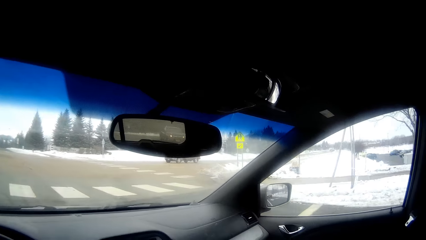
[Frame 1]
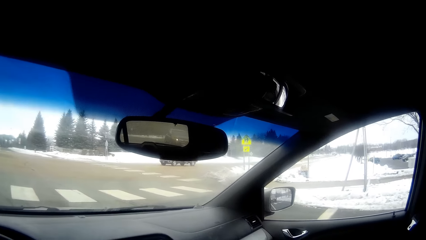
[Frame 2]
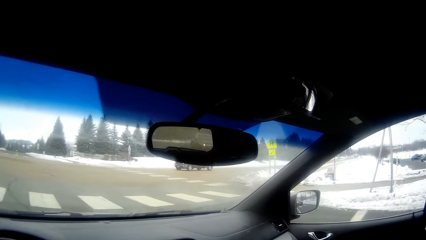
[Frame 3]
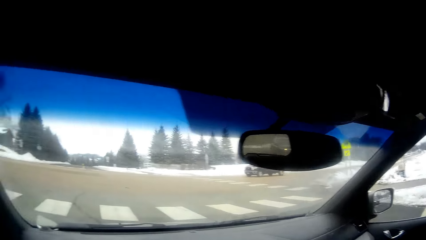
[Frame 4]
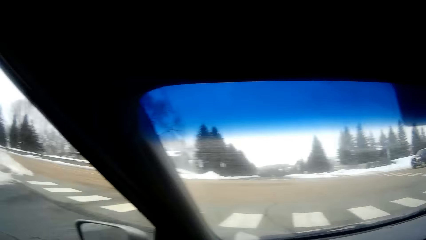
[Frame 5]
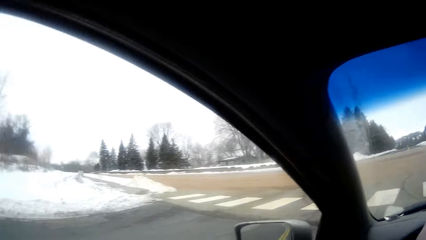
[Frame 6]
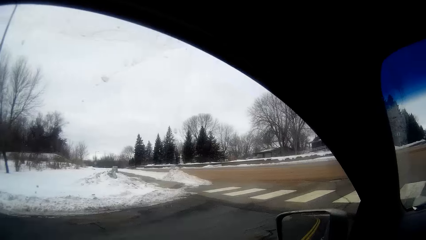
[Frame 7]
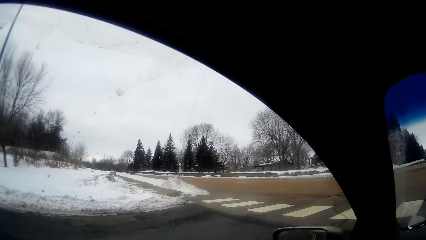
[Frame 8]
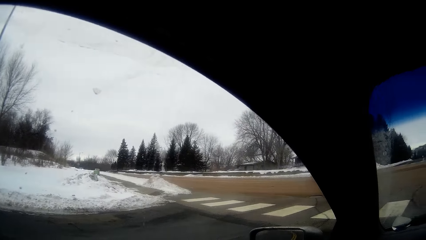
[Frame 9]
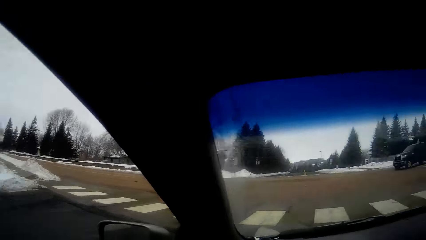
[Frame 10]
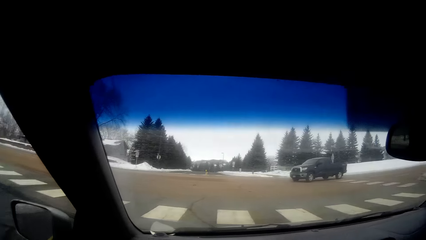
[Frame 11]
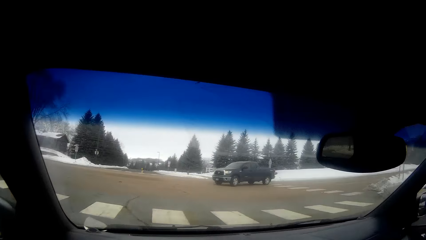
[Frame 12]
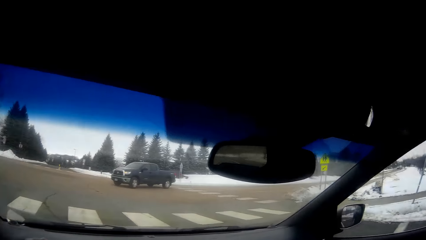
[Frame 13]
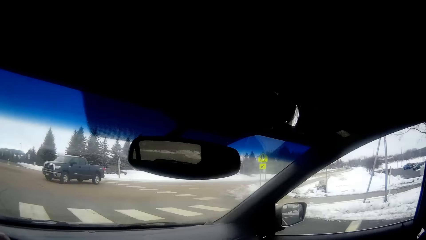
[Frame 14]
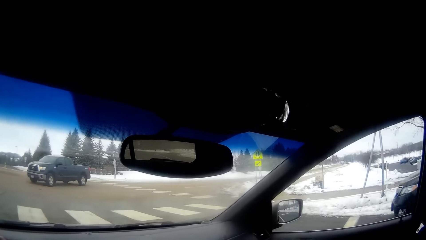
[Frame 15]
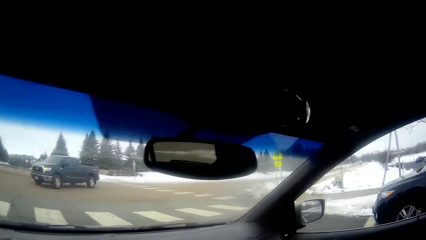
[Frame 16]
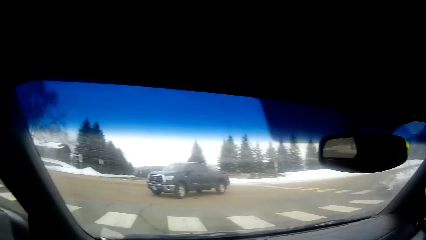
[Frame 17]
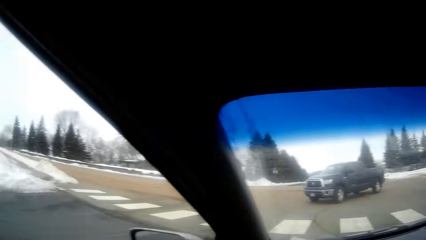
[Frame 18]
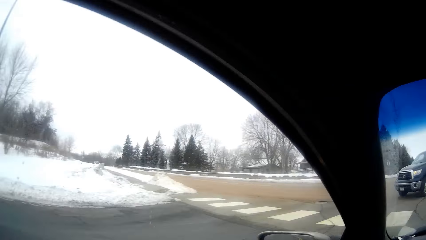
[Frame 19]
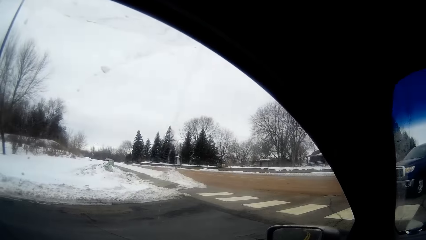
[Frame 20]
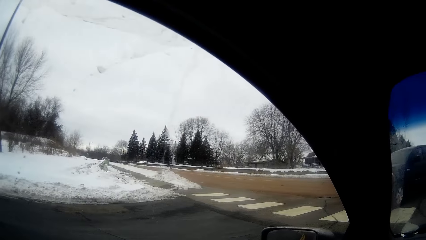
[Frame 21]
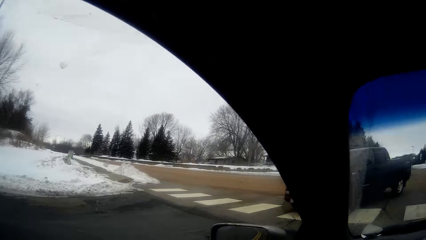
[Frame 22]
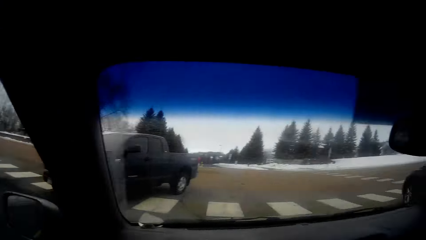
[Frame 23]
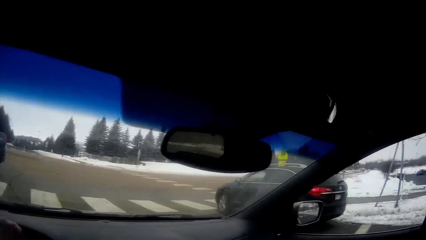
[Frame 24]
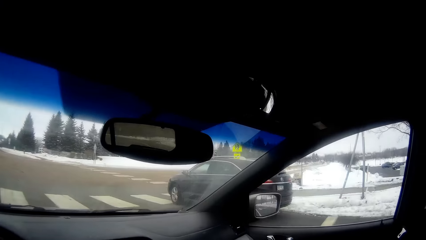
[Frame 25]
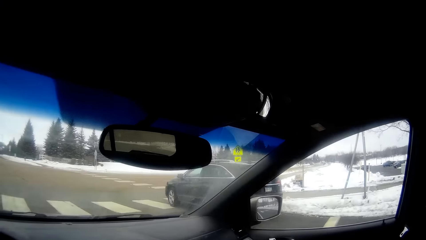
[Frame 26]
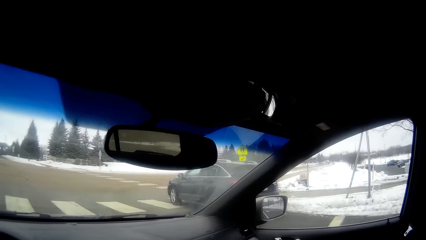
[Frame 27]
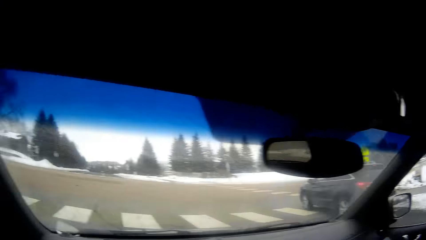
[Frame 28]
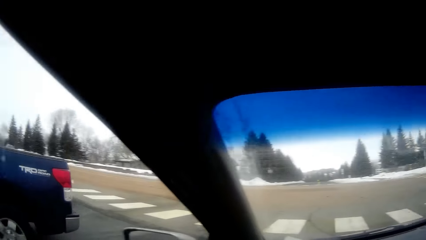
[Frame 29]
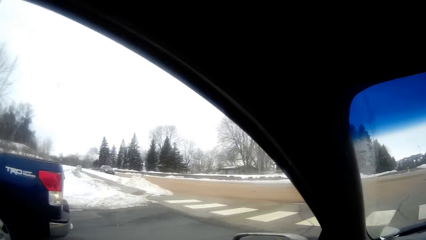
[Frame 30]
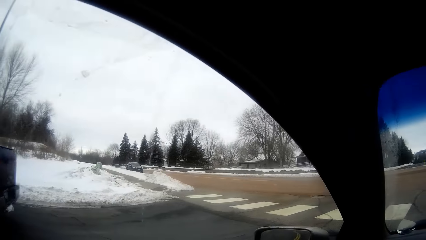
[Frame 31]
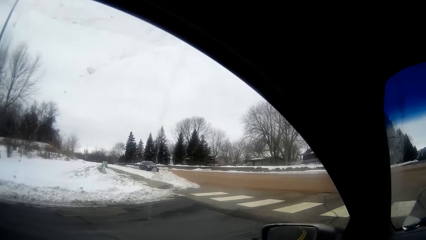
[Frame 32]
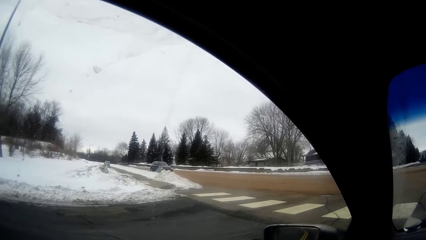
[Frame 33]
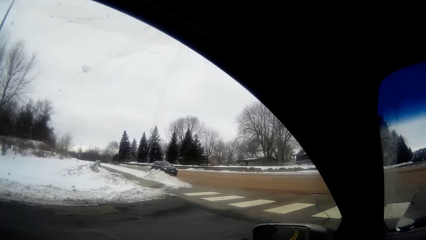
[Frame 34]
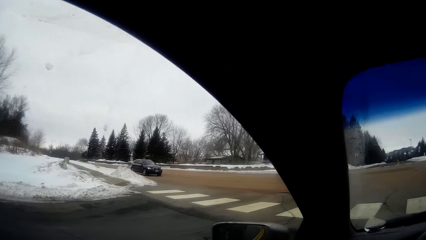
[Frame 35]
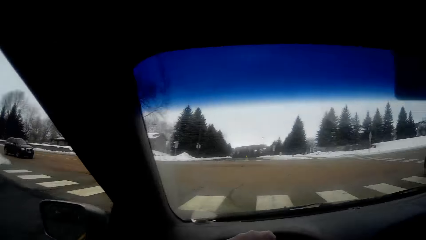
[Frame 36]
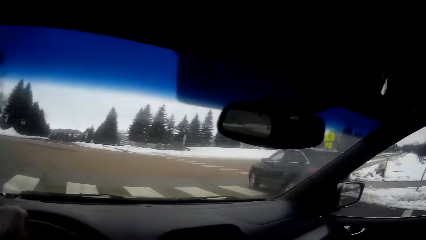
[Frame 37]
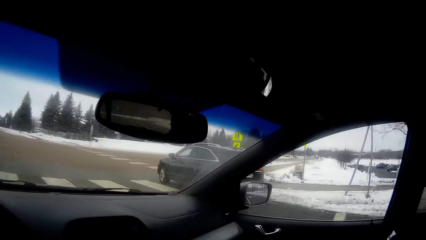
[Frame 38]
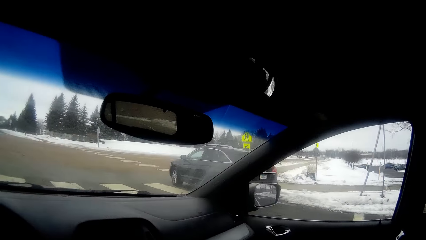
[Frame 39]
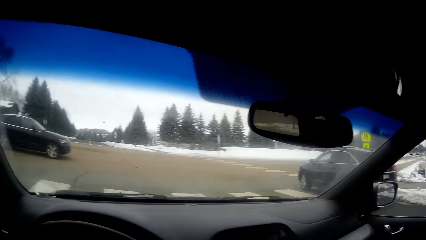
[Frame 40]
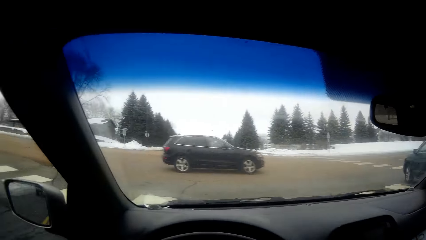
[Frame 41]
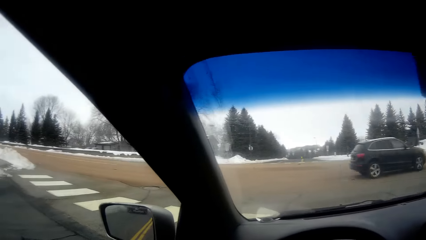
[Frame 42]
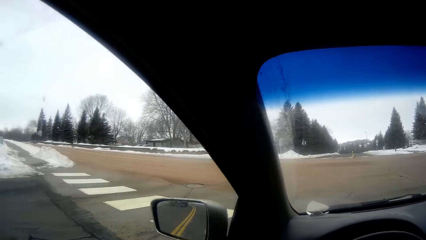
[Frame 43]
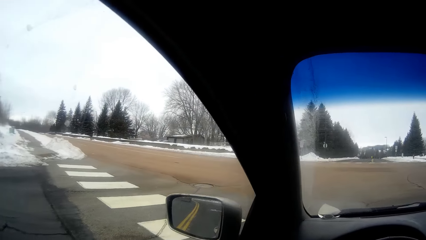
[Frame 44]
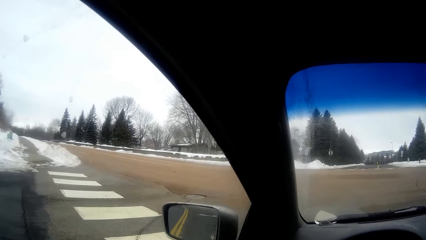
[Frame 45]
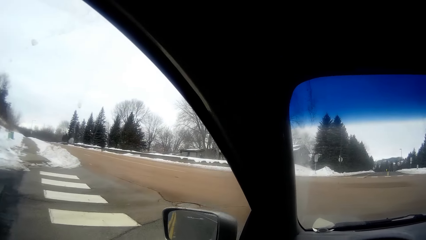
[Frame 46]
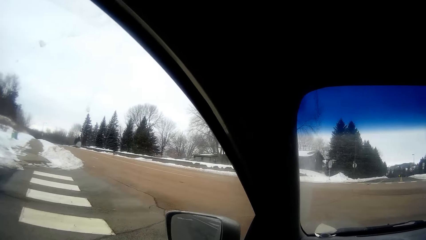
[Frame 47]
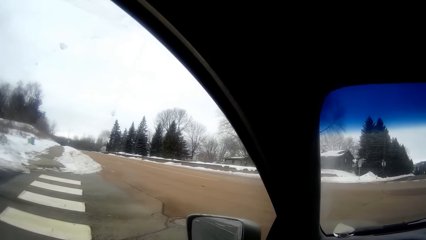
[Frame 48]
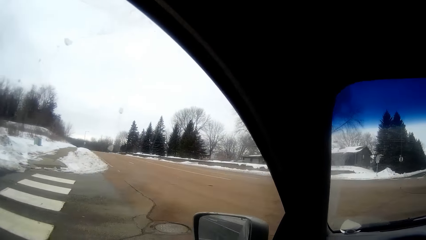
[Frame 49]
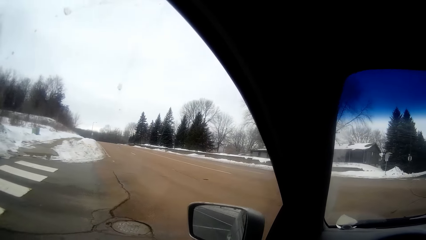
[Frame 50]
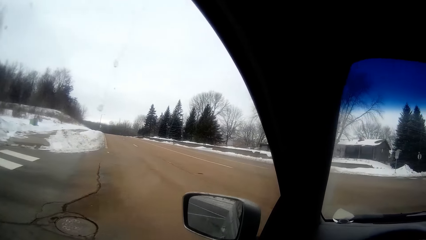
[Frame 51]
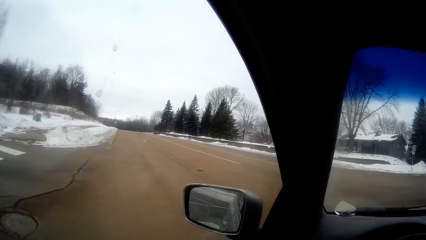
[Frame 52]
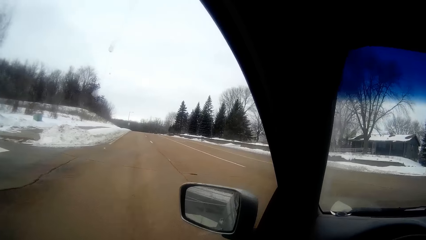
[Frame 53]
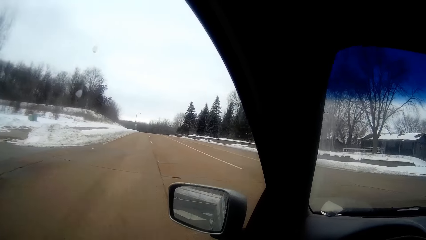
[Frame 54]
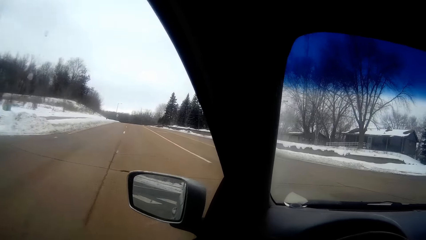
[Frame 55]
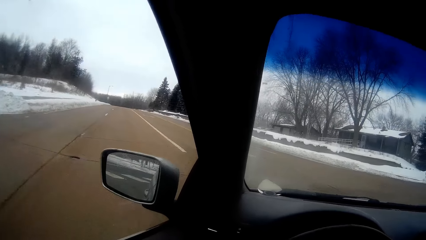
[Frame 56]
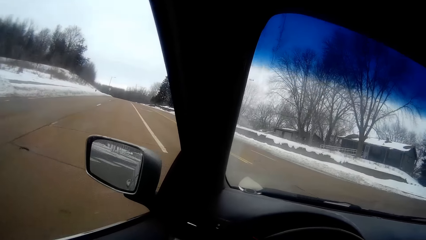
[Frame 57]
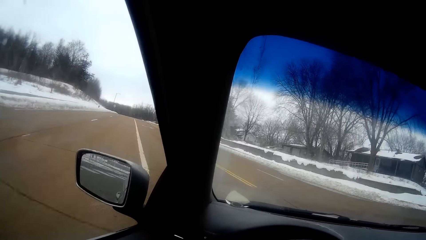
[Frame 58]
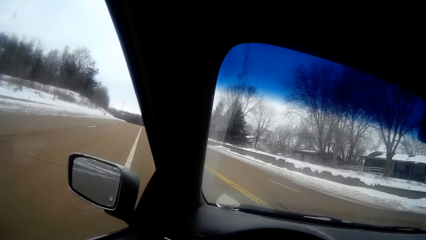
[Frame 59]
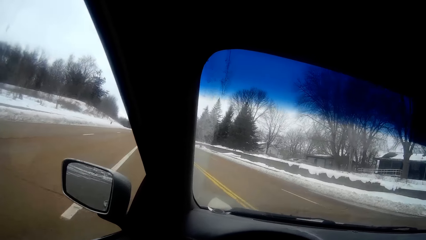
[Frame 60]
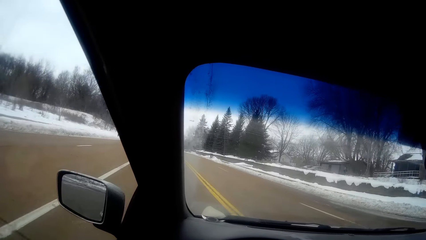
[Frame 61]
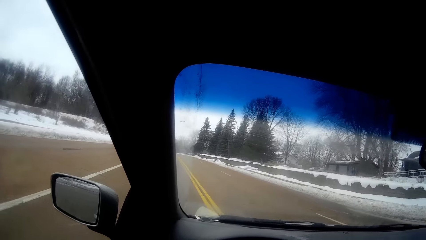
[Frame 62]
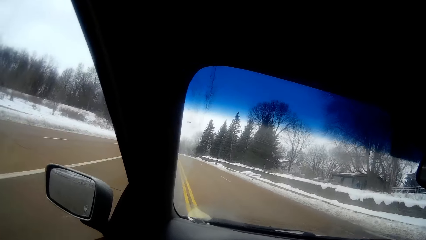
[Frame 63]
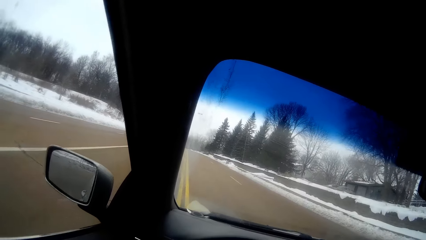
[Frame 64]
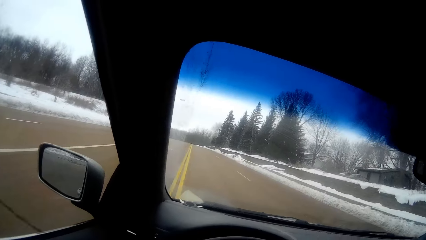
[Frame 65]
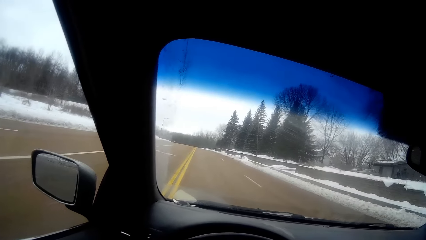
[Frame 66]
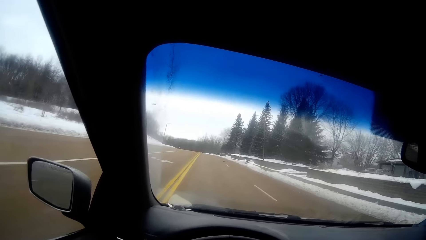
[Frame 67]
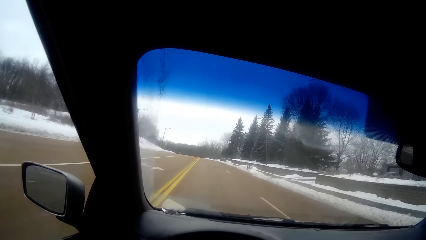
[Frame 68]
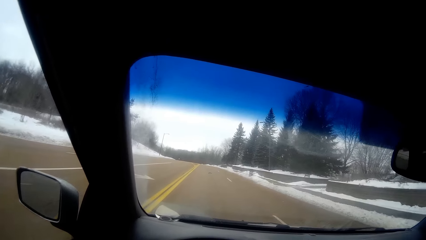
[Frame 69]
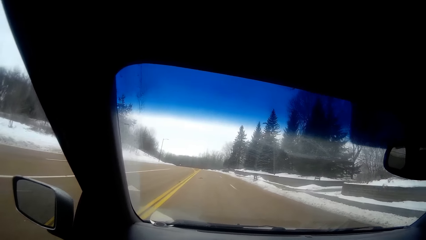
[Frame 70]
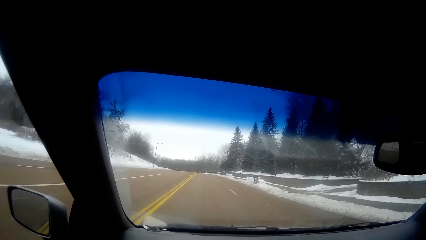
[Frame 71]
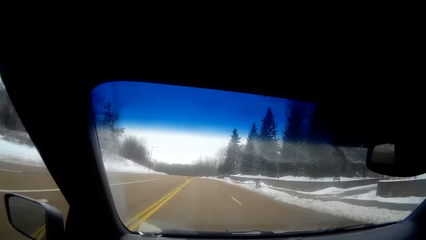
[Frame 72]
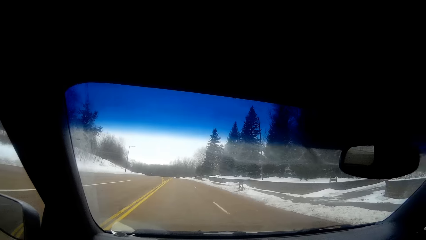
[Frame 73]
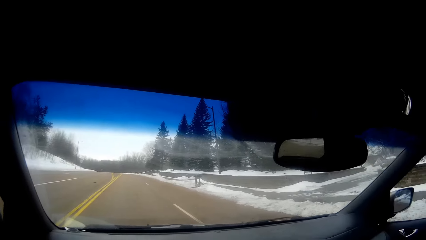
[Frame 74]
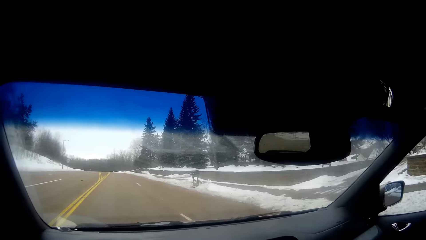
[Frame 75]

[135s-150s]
The camera wearer looks around. They stop the car. They drive the car on the road.
